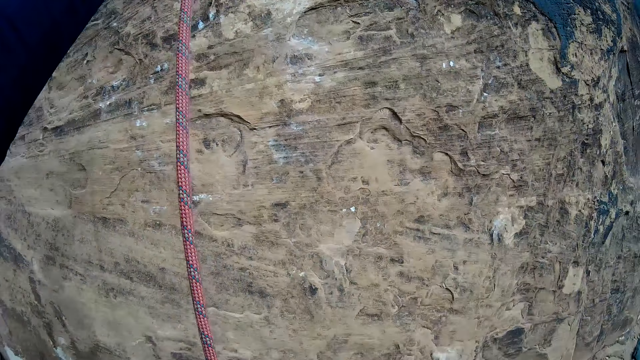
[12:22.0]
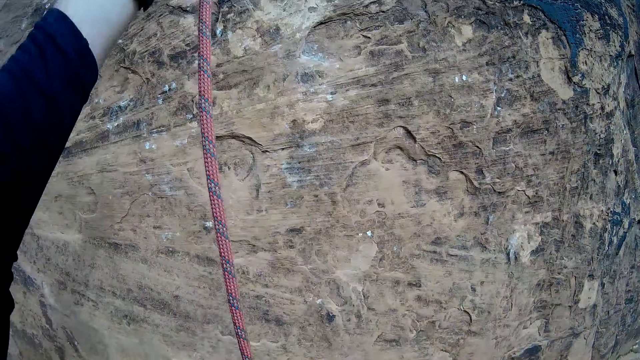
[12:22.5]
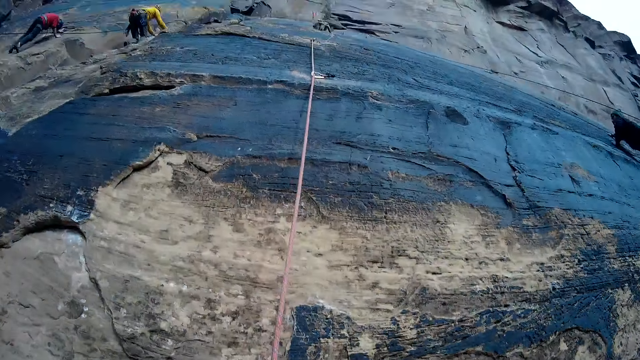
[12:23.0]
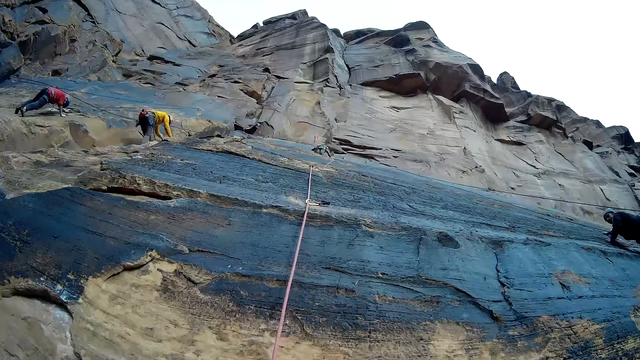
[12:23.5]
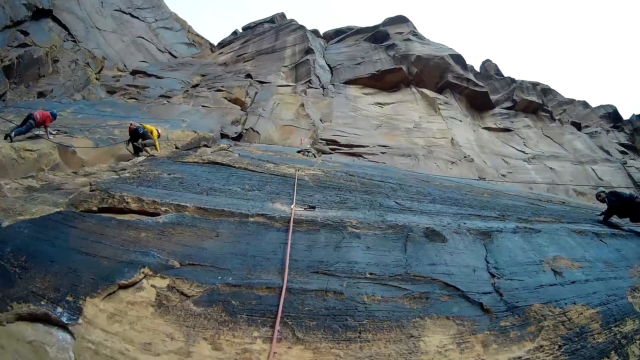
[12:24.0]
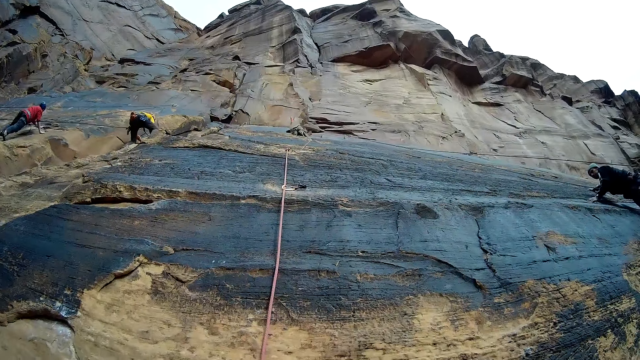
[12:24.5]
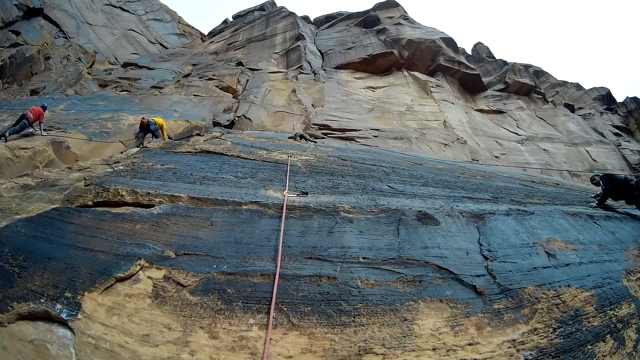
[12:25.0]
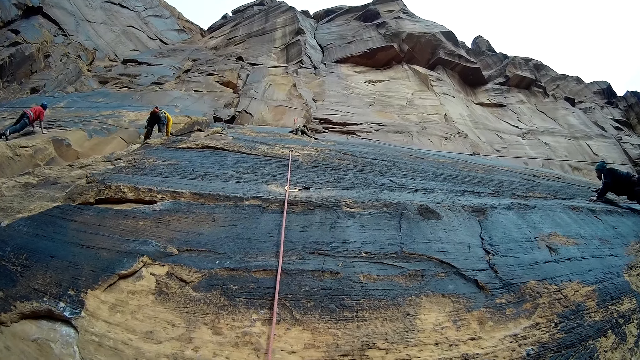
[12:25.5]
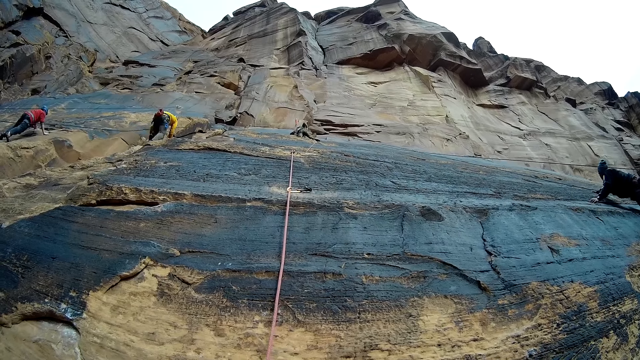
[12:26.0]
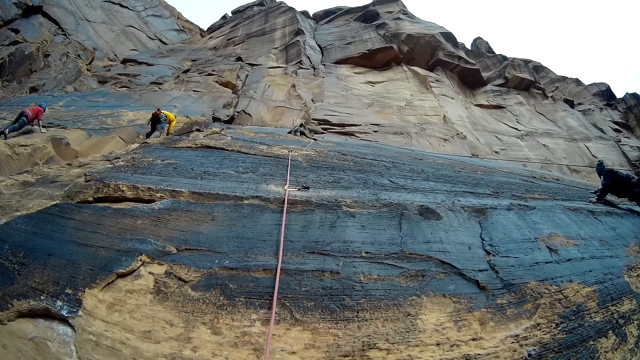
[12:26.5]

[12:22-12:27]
The camera wearer pulls the rope. They adjust the rope attached to the mountain wall. A person climbs the mountain.

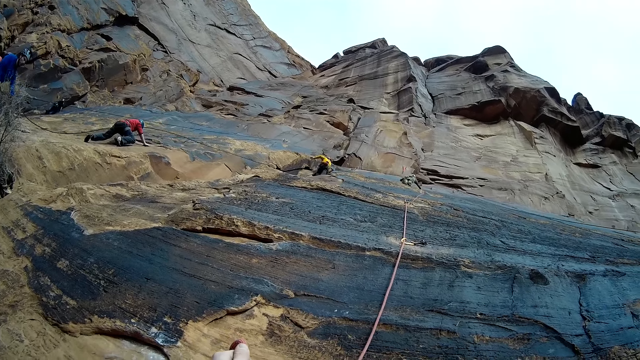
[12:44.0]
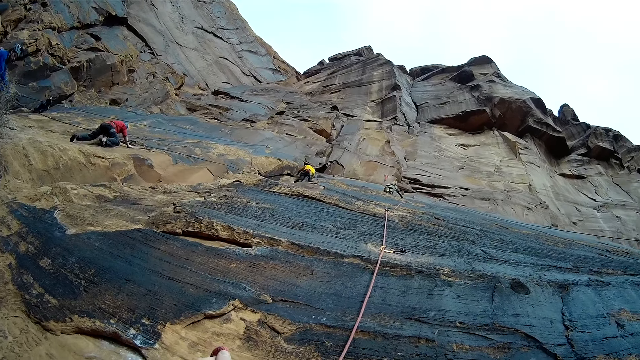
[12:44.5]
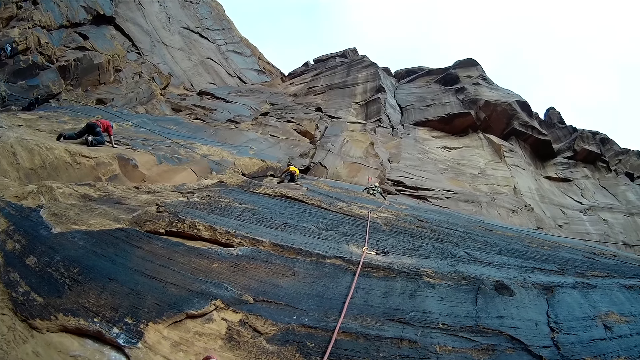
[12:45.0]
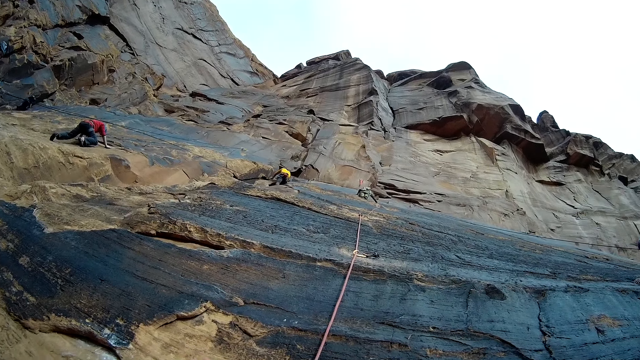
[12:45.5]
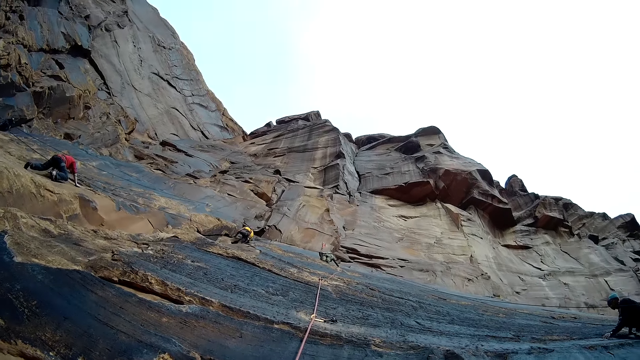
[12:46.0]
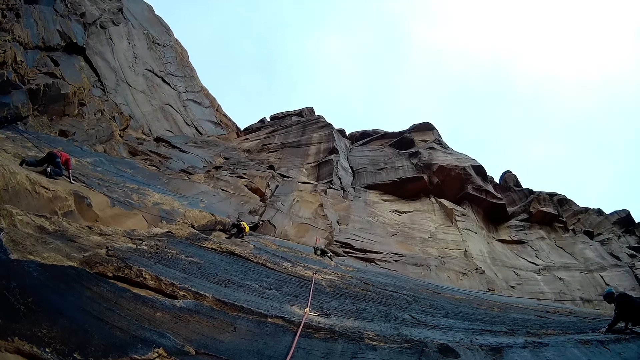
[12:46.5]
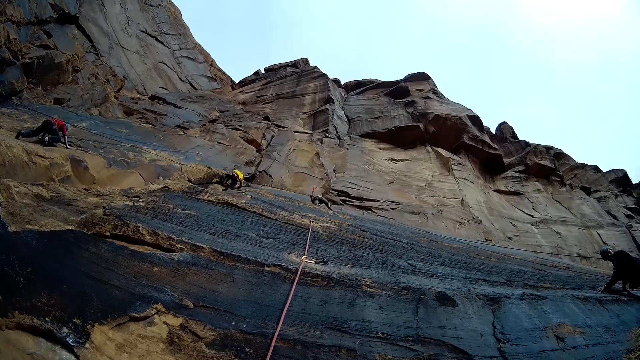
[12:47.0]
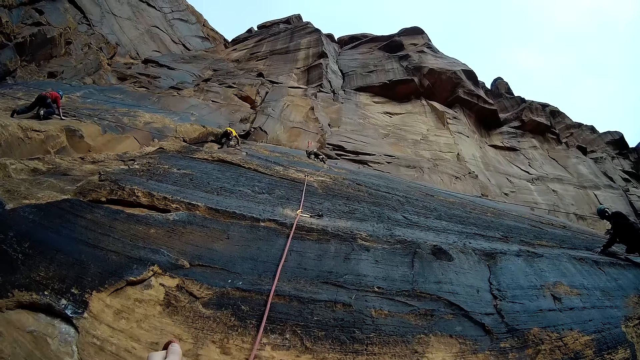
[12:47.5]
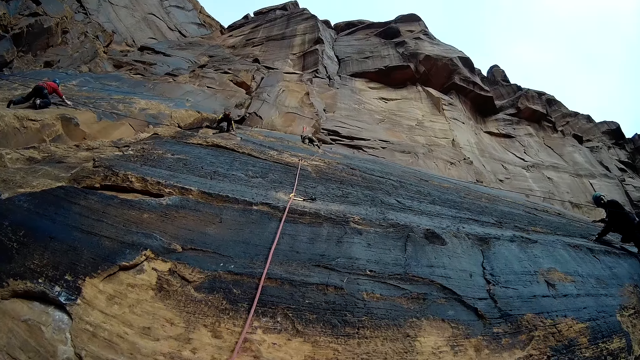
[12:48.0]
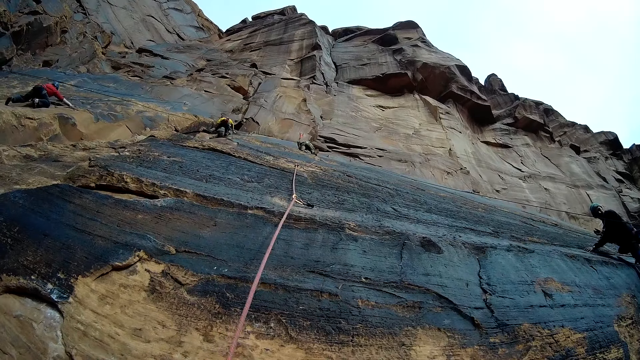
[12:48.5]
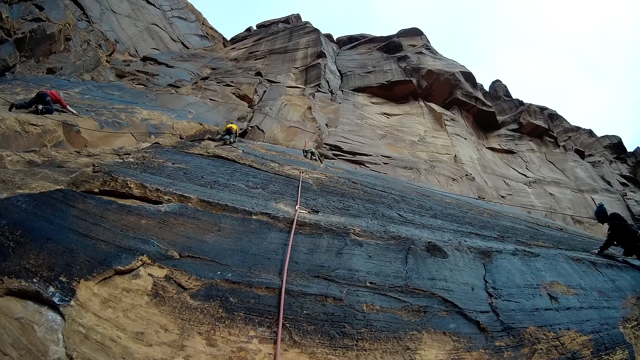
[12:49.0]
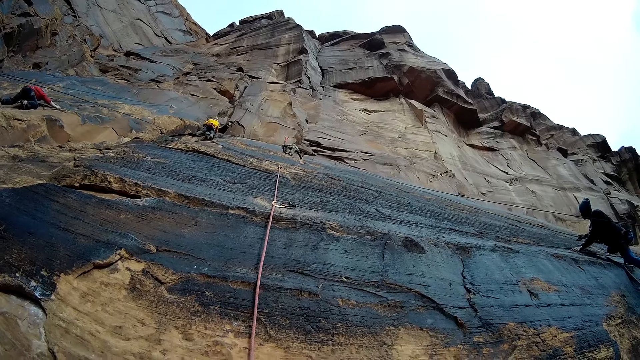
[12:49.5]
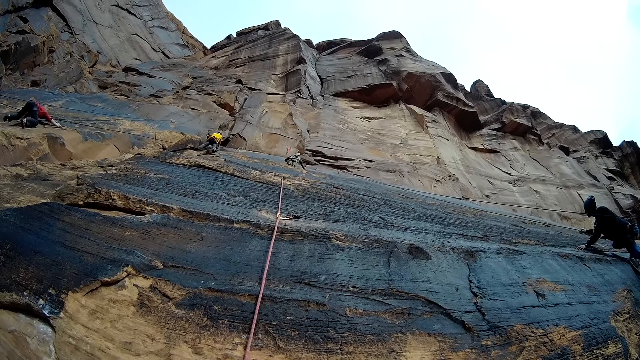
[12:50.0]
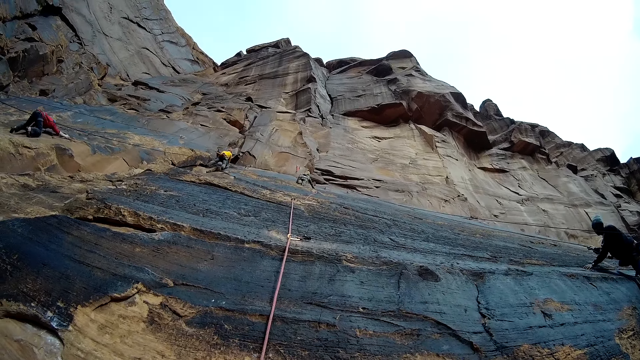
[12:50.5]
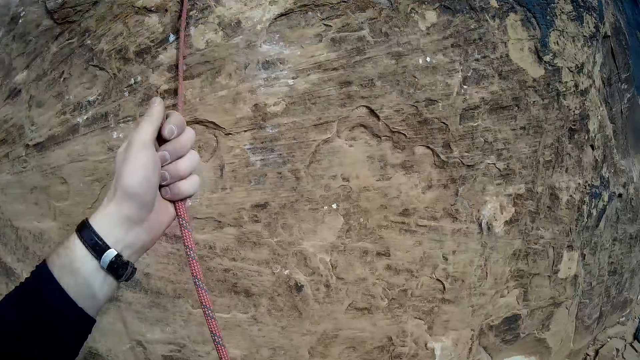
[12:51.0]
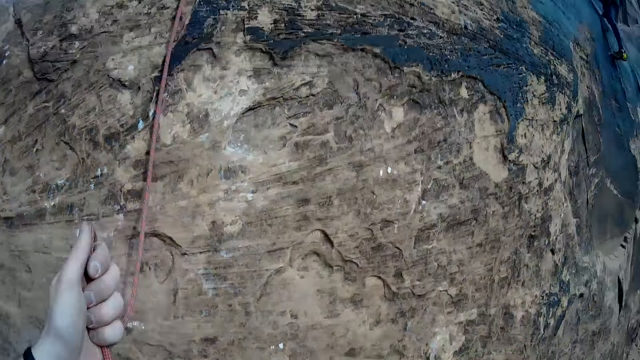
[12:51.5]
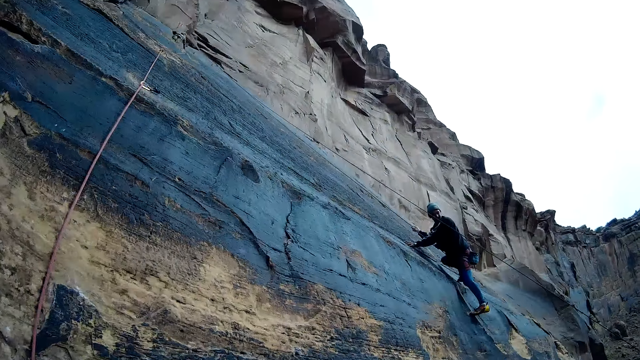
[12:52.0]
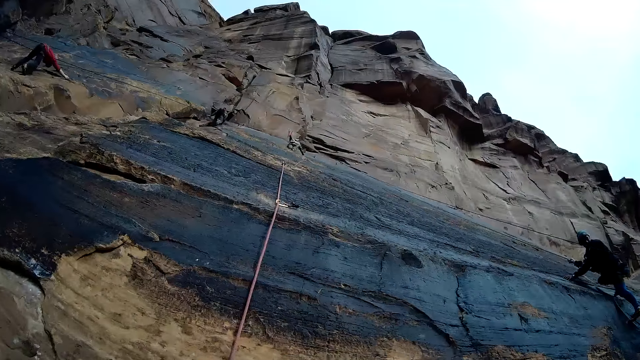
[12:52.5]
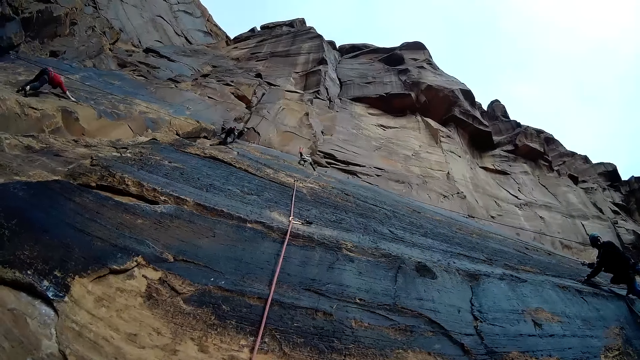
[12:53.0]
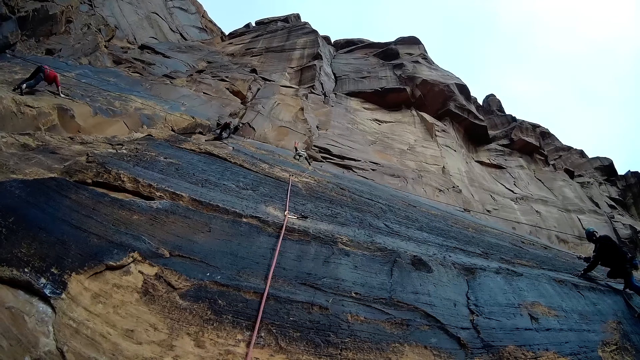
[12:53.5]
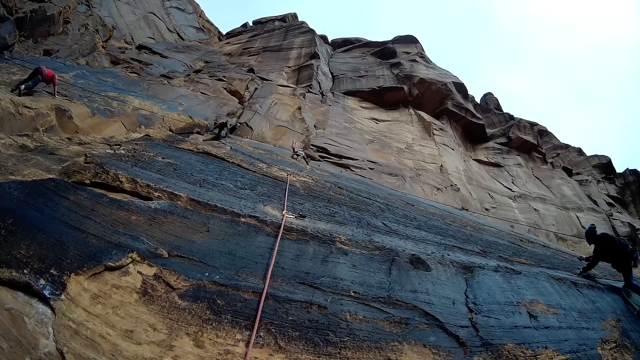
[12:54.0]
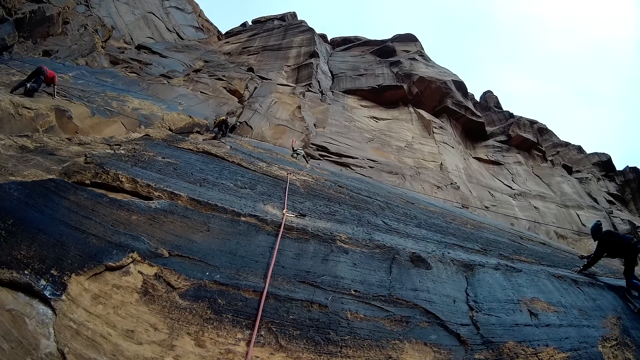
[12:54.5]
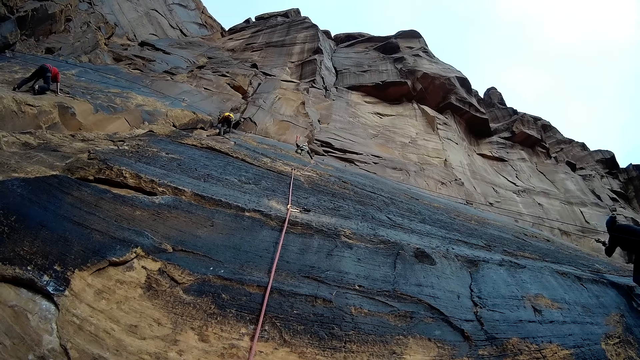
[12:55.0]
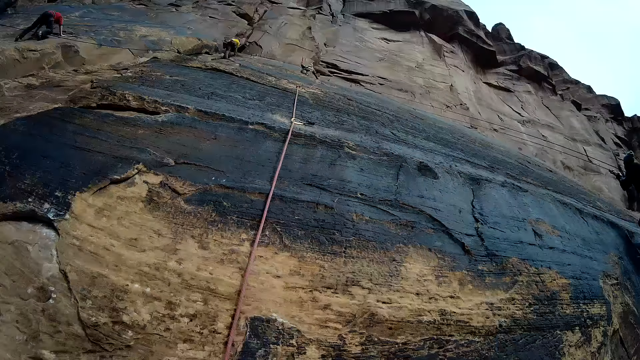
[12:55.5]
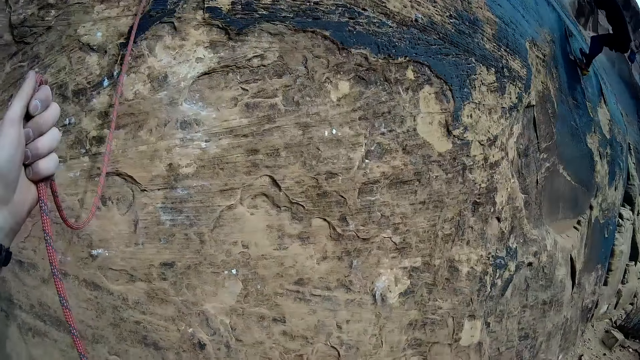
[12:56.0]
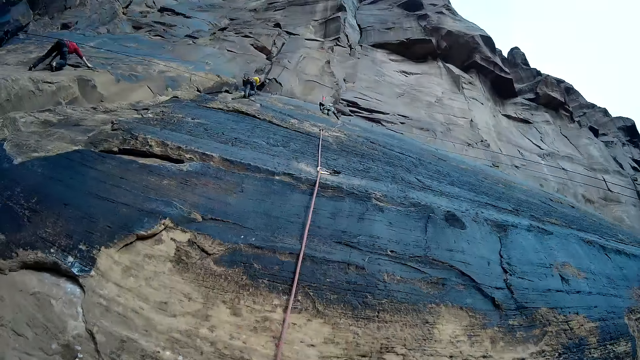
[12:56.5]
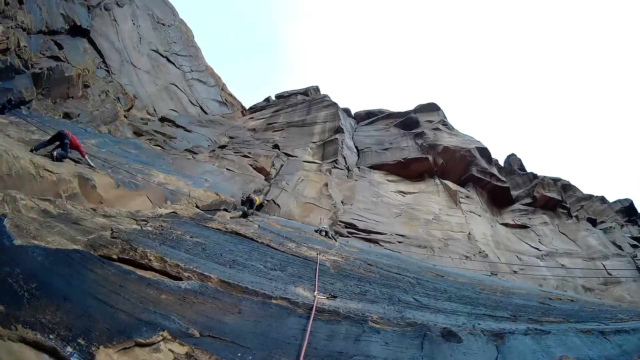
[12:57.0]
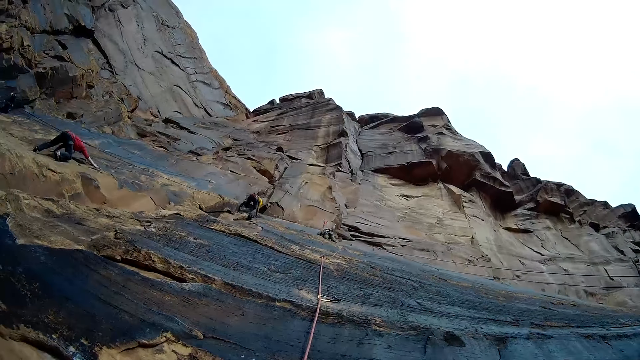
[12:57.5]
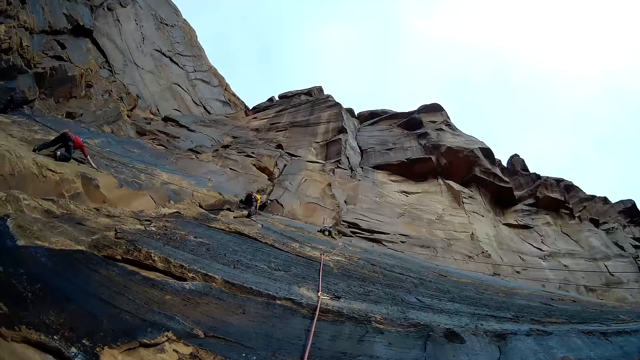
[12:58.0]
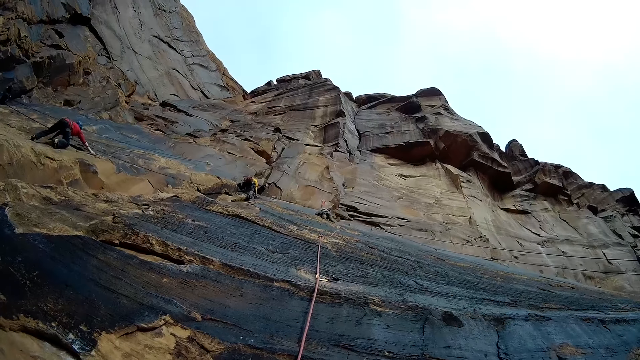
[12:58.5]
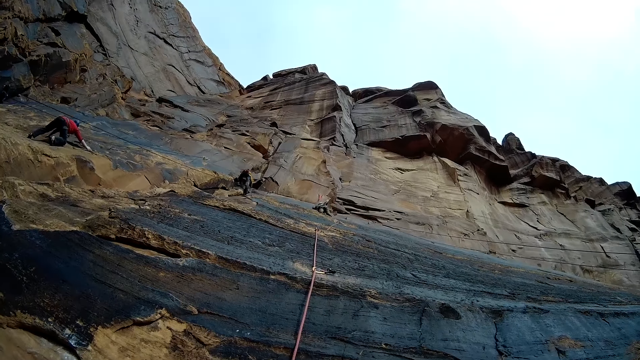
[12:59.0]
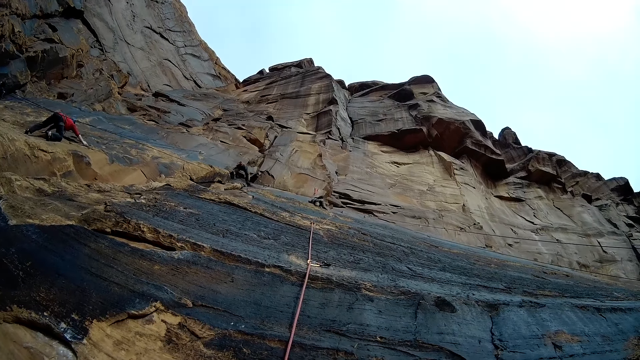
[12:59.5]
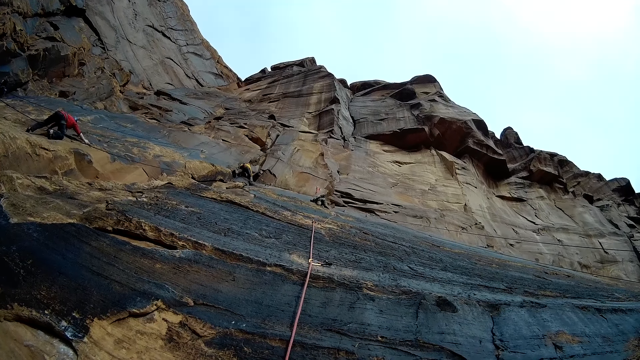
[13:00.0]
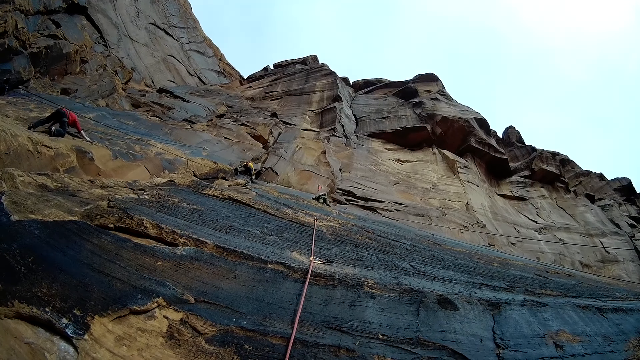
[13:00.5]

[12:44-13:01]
A man climbs the mountain wall with a rope. Another man climbs the mountain wall with a rope. A third man climbs the mountain wall with a rope. The camera wearer looks around. A fourth man climbs the mountain wall with a rope. The camera wearer looks around. They look around again. The fourth man climbs the mountain. The camera wearer looks around. The fourth man climbs the mountain.
